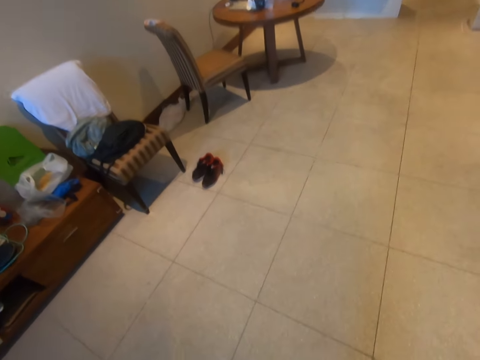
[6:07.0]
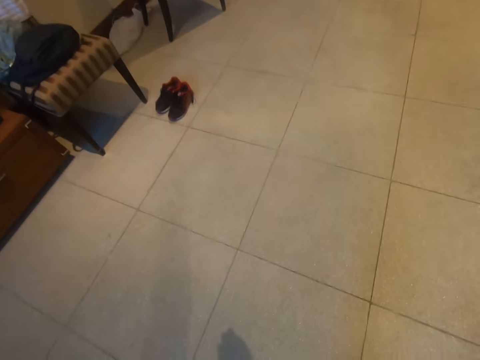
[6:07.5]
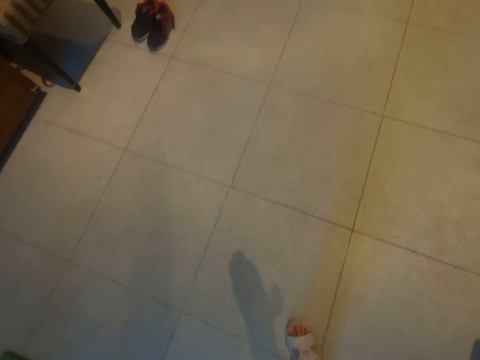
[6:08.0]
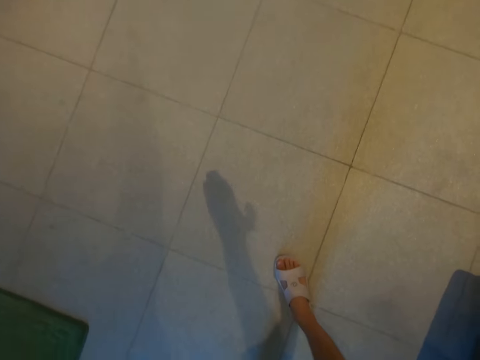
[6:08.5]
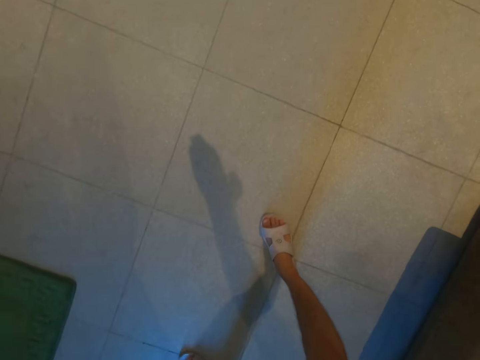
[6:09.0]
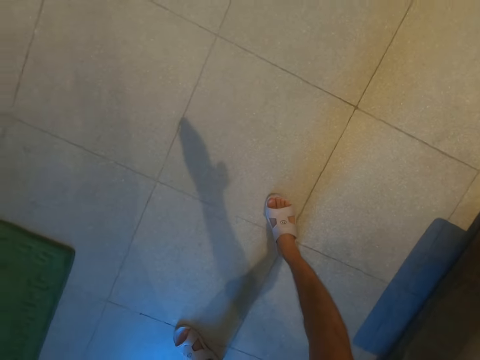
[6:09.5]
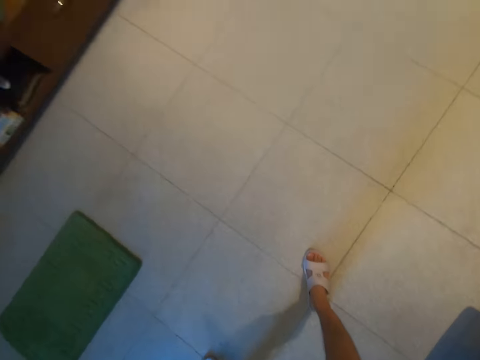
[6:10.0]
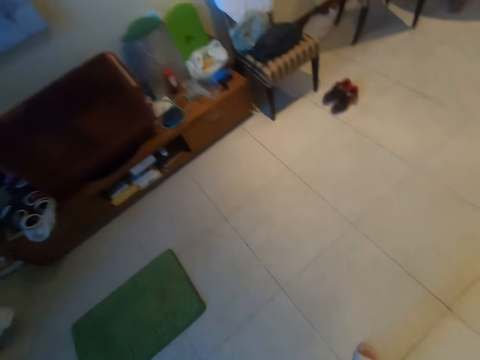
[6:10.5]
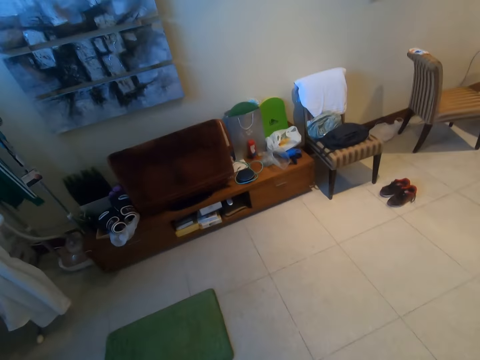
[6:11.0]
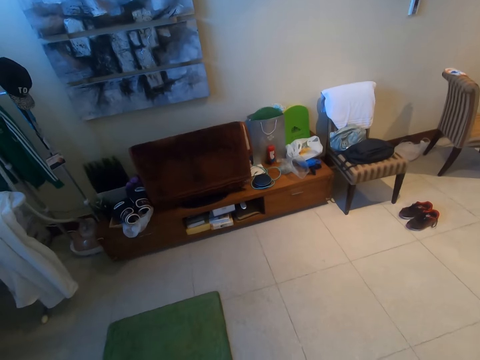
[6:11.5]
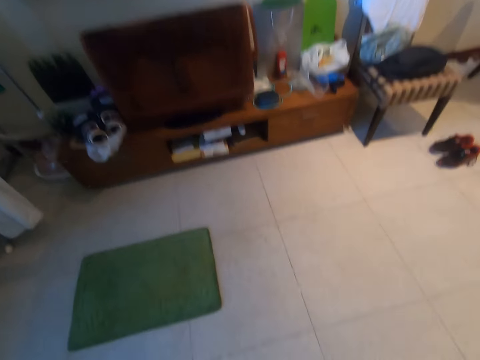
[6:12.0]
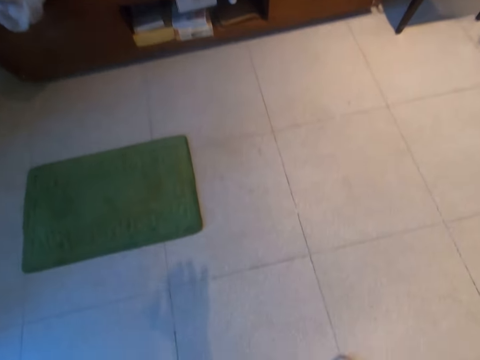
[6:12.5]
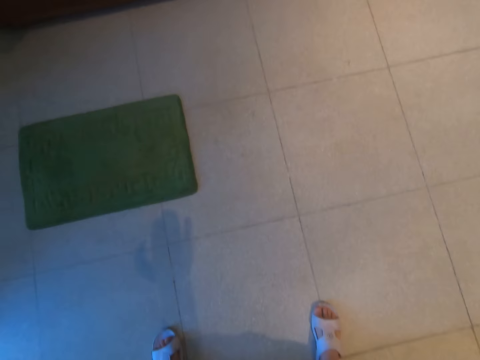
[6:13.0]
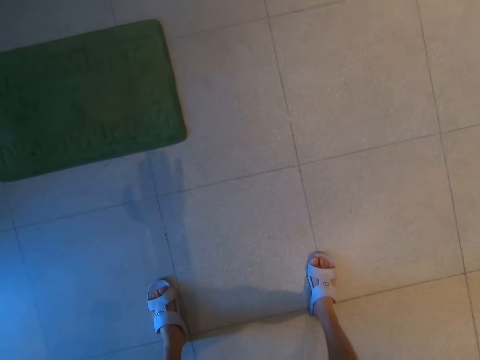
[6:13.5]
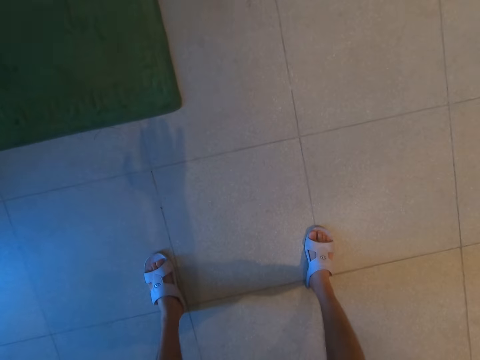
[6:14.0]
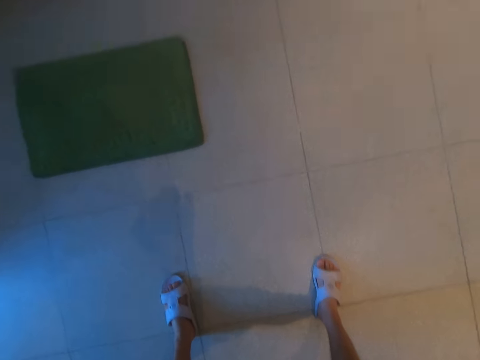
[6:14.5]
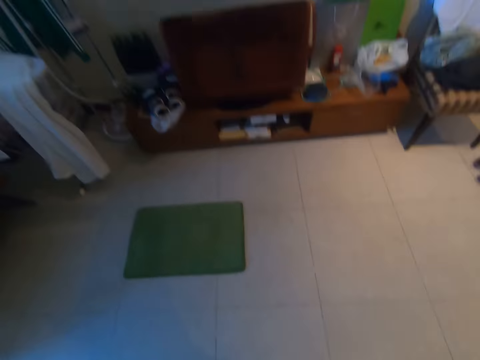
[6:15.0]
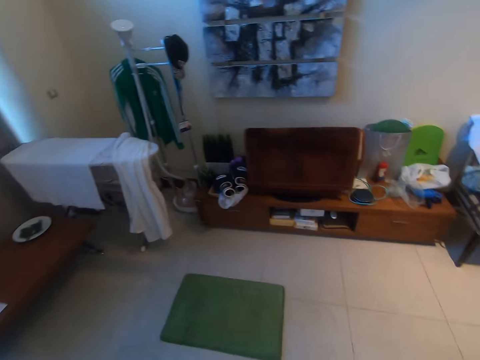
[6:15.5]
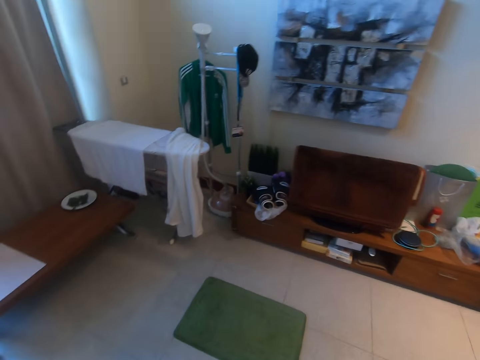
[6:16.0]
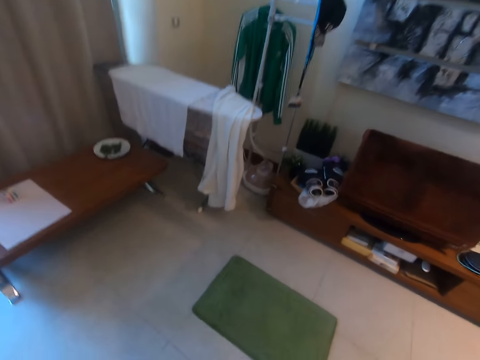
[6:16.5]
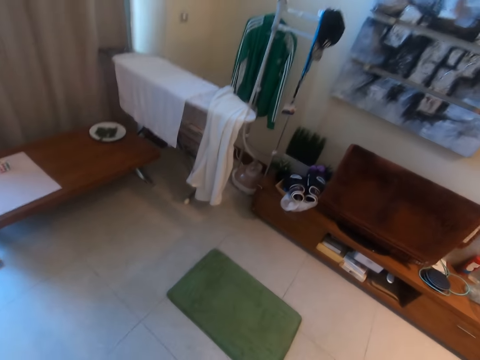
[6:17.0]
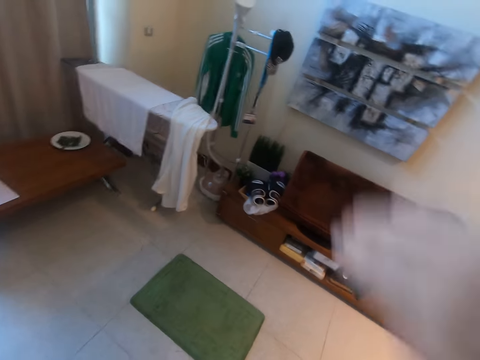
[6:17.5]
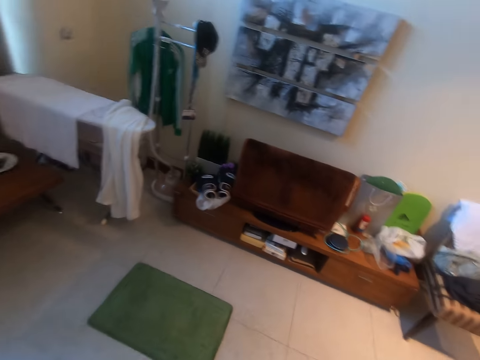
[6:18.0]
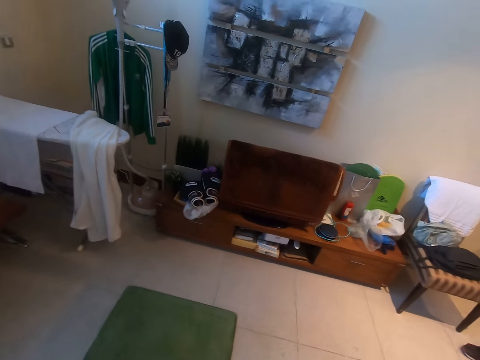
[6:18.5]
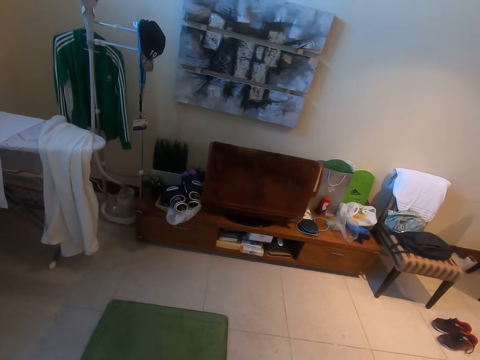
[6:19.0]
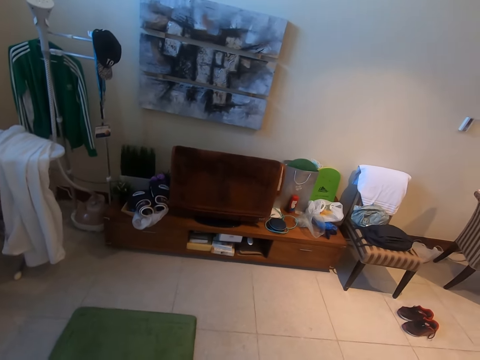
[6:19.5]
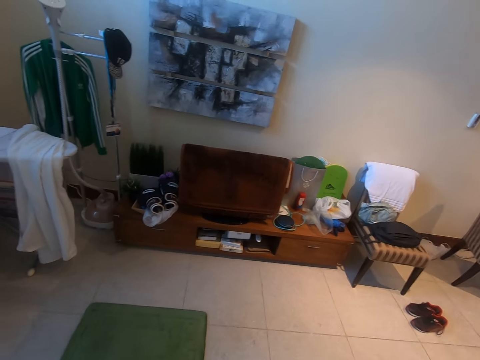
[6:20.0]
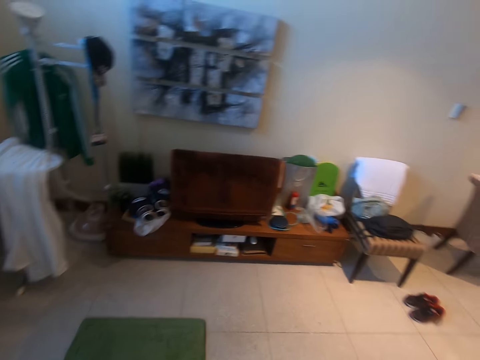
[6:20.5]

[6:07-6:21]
The camera wearer raises the hands. They do squats.

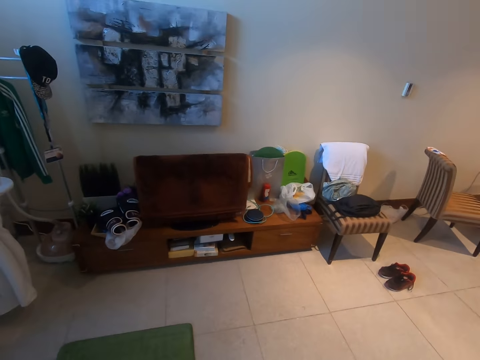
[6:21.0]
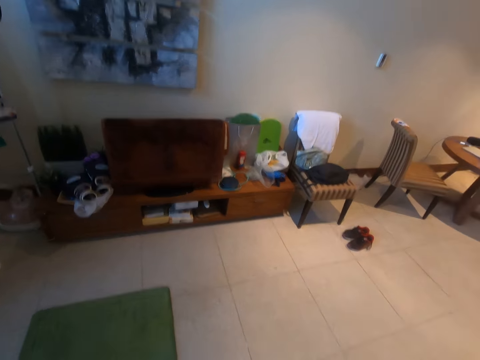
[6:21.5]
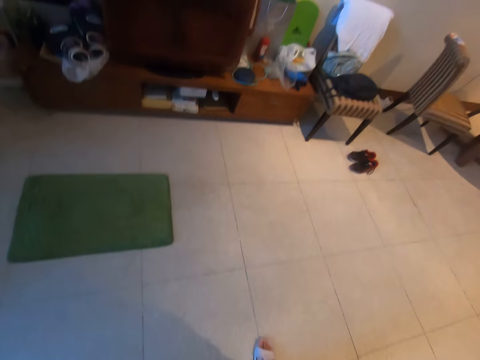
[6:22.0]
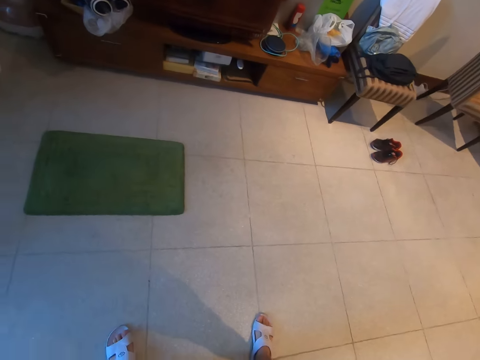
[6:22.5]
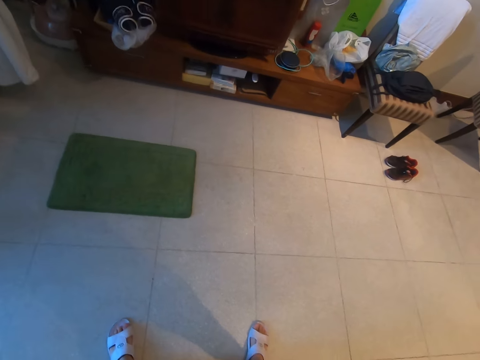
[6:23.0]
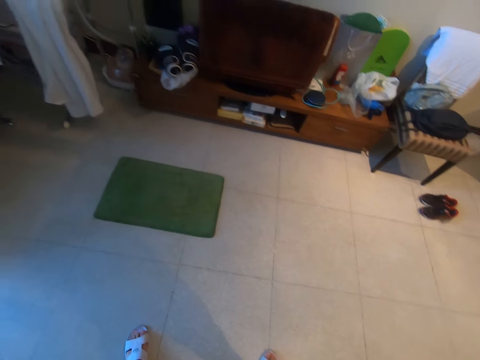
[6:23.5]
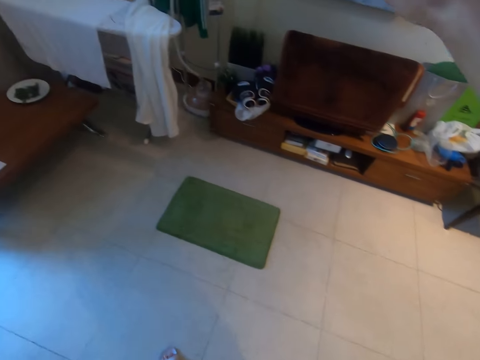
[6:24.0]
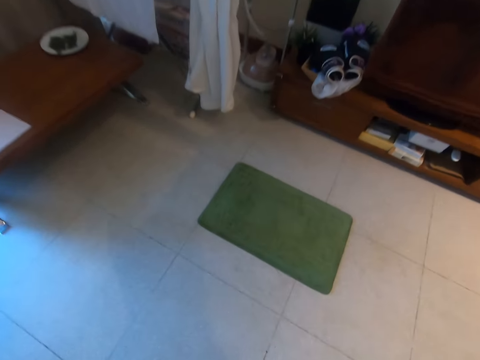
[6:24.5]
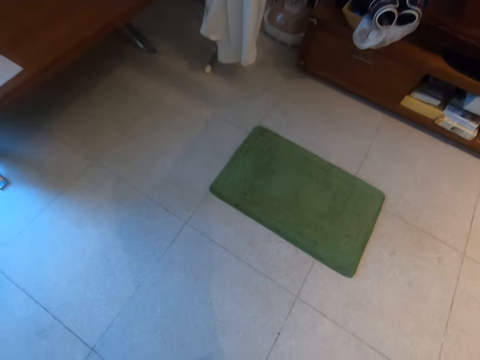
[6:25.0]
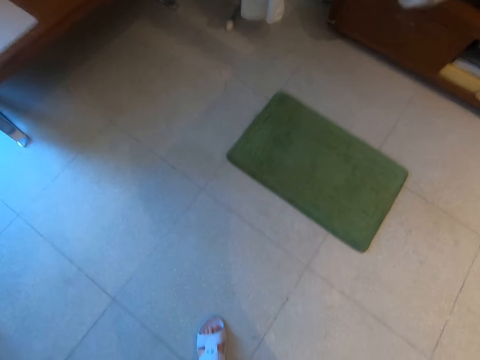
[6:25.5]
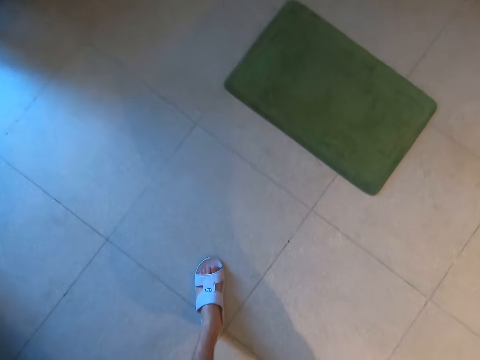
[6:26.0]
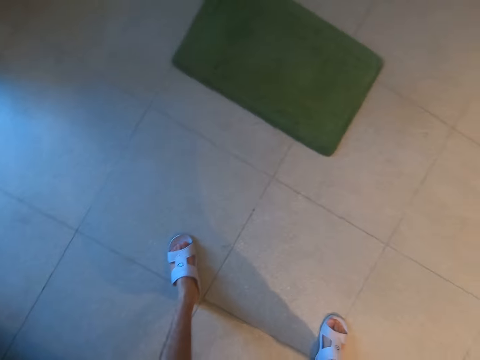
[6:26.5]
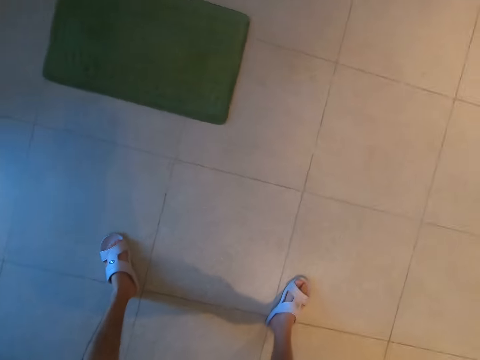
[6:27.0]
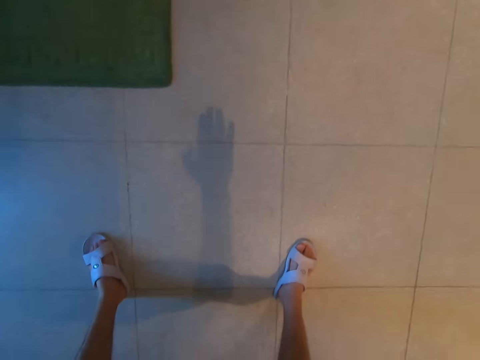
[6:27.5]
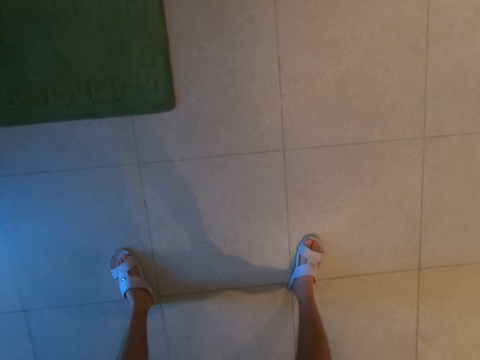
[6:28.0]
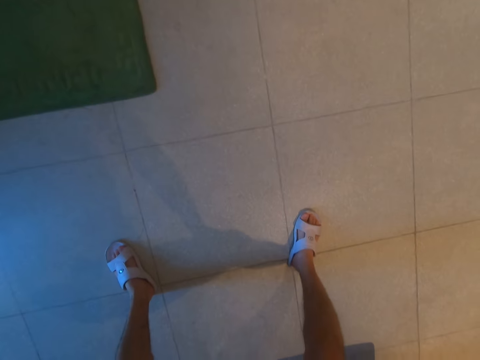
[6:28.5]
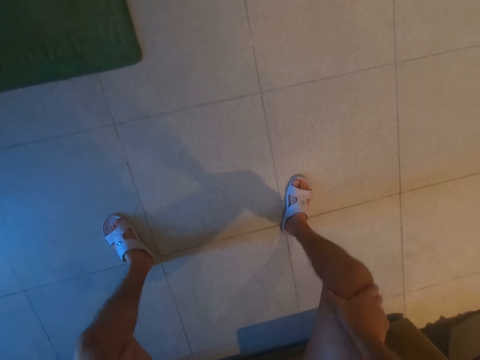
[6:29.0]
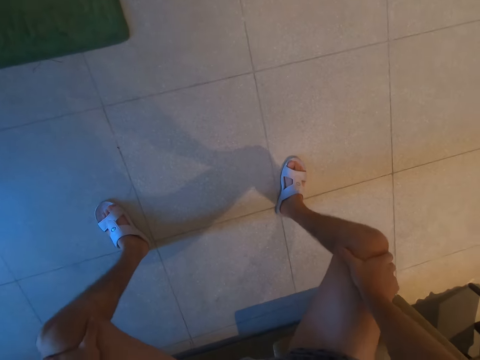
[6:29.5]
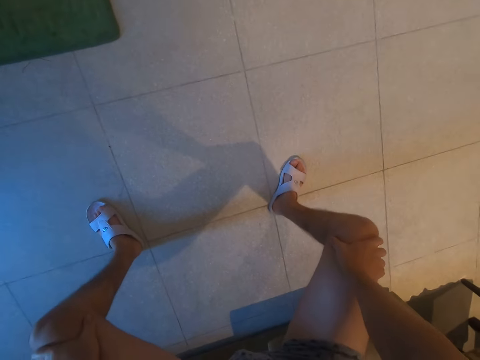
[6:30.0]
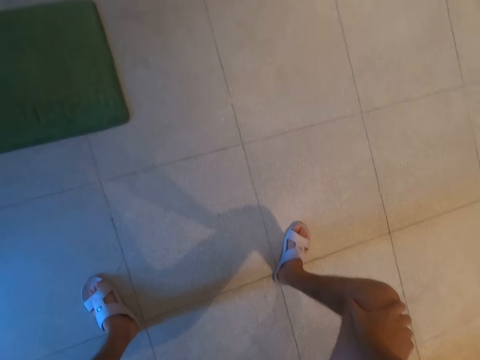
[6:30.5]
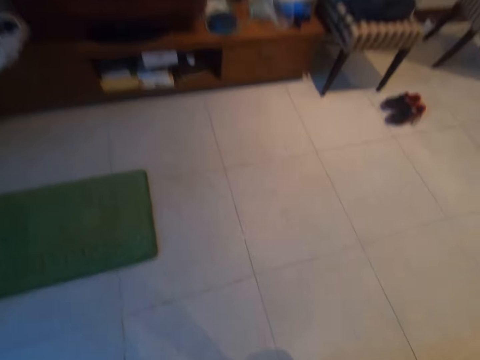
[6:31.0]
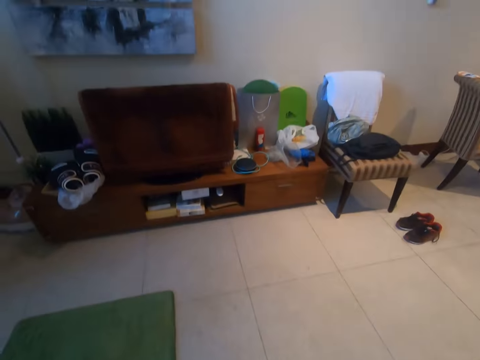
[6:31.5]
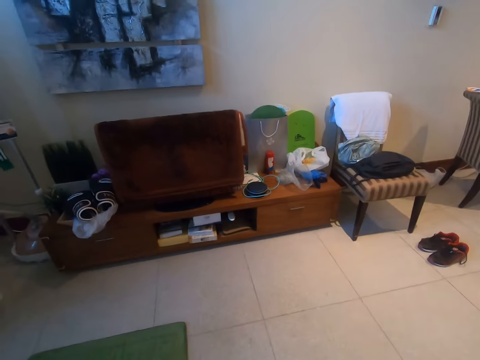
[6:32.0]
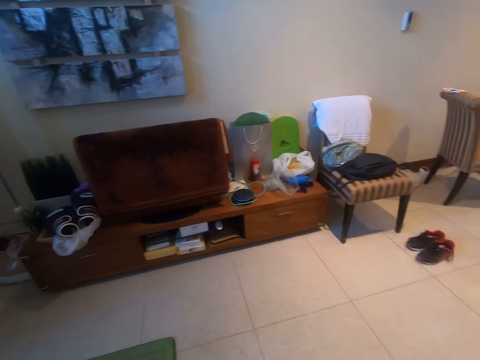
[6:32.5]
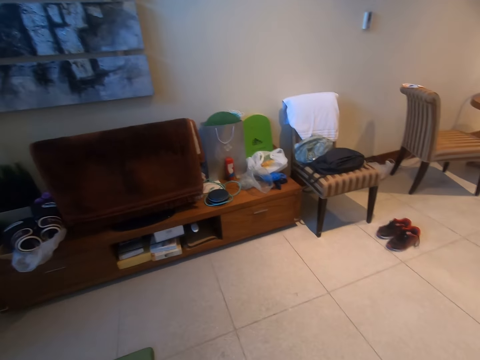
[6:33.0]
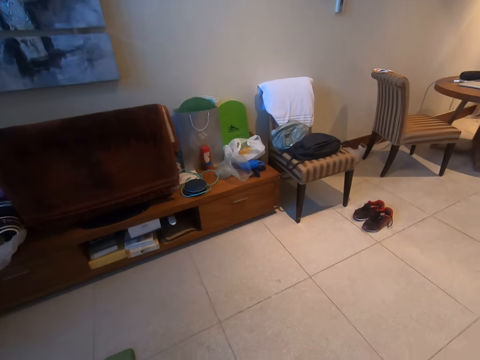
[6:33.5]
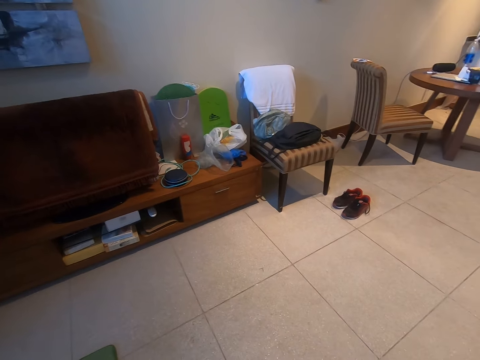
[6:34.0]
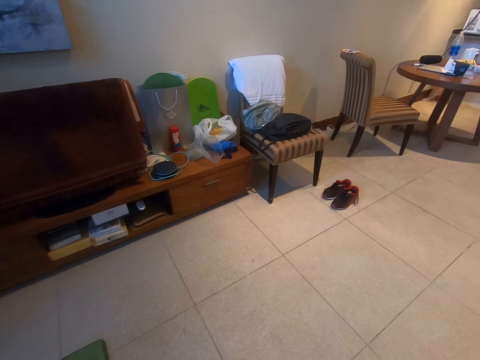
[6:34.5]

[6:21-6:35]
The camera wearer puts the hands on the knees. They squat.
